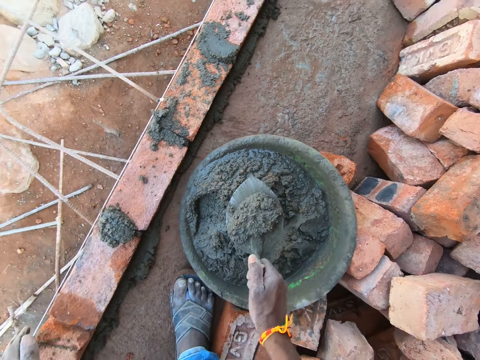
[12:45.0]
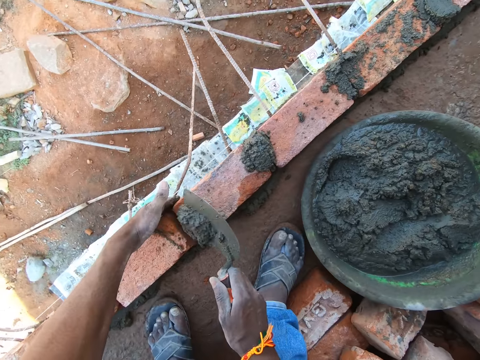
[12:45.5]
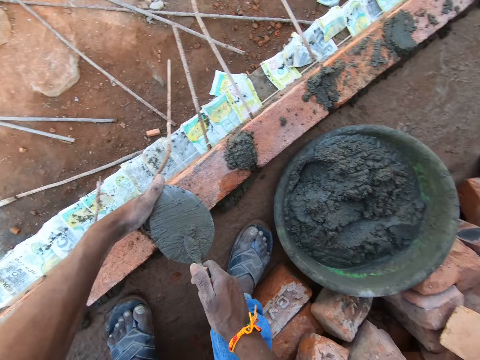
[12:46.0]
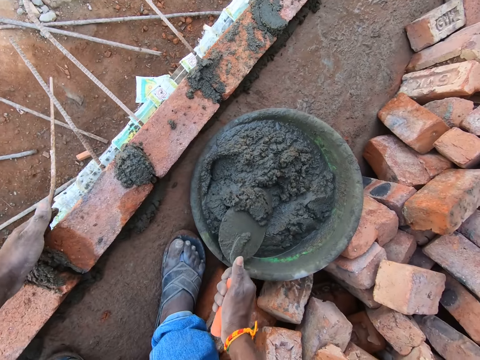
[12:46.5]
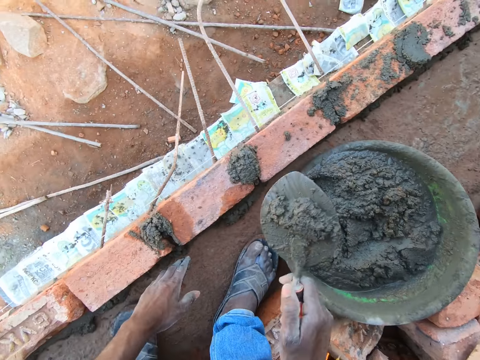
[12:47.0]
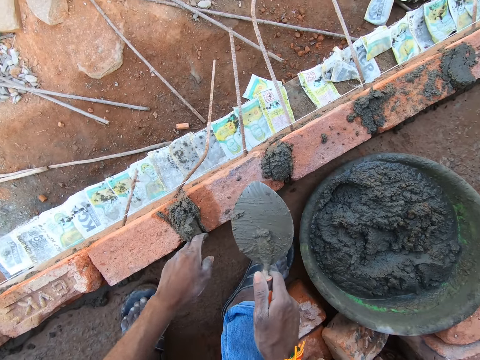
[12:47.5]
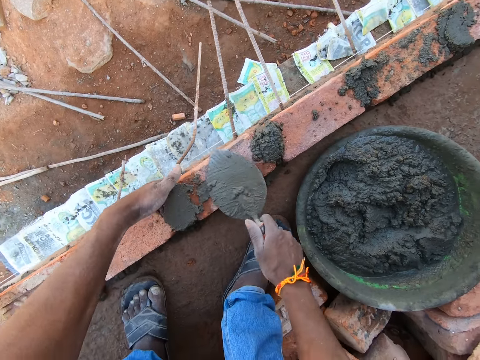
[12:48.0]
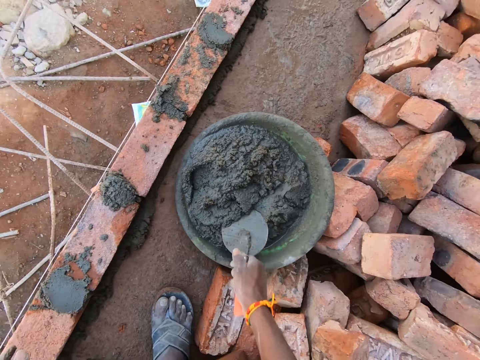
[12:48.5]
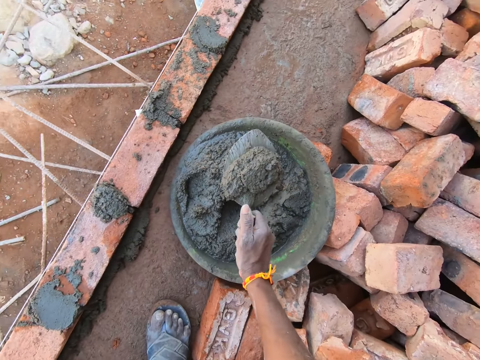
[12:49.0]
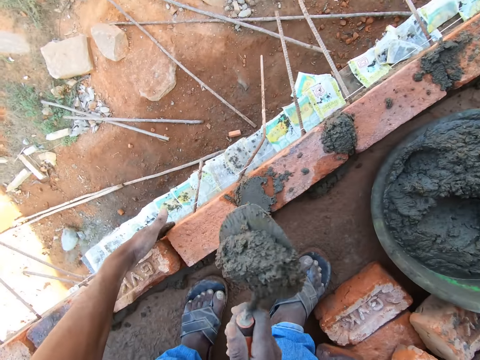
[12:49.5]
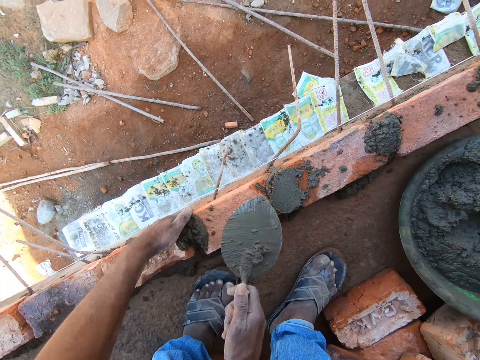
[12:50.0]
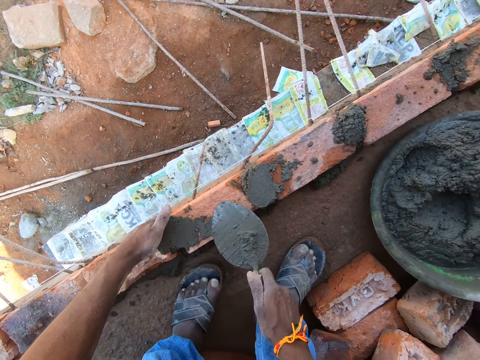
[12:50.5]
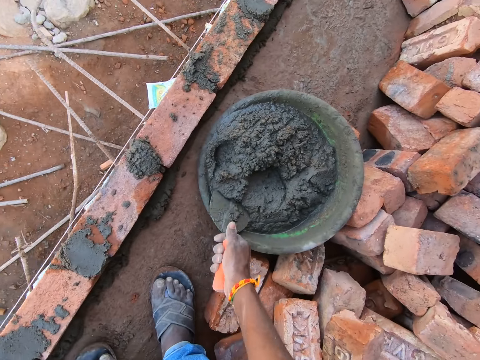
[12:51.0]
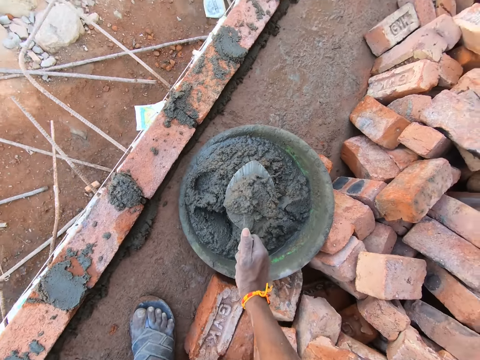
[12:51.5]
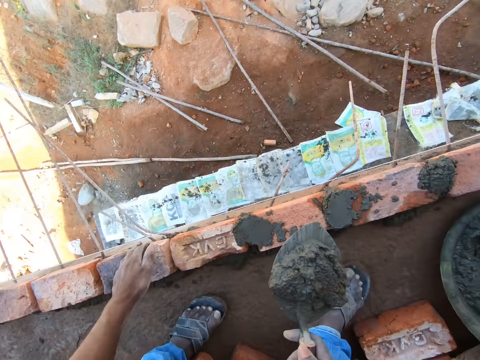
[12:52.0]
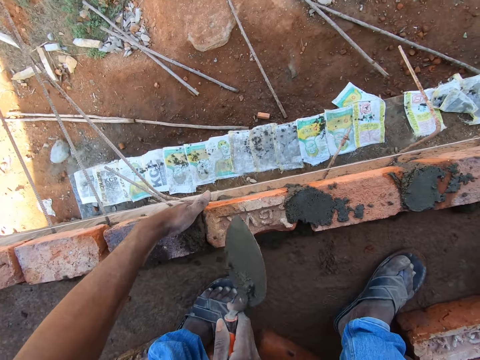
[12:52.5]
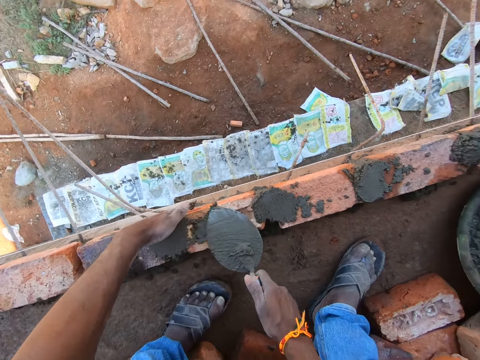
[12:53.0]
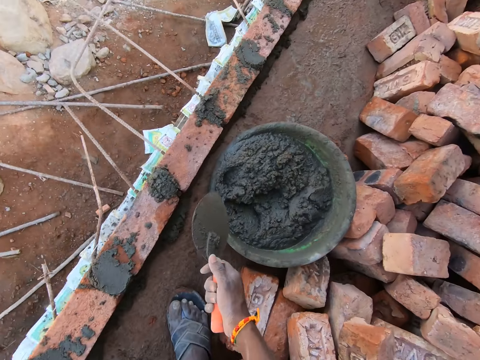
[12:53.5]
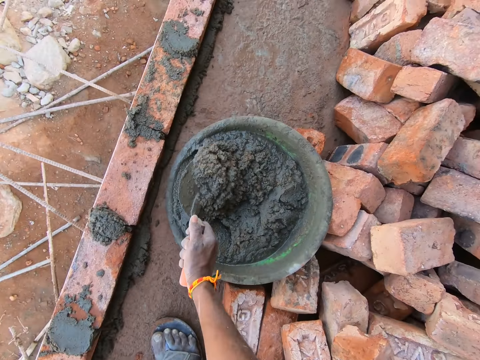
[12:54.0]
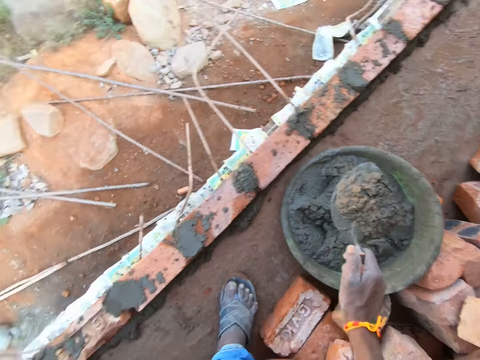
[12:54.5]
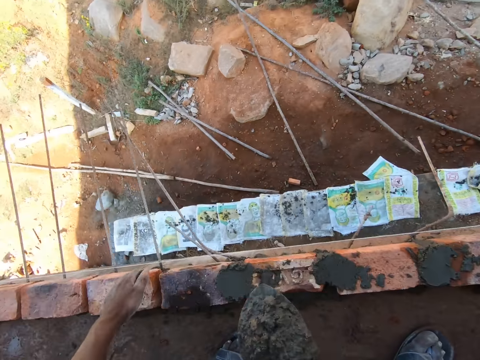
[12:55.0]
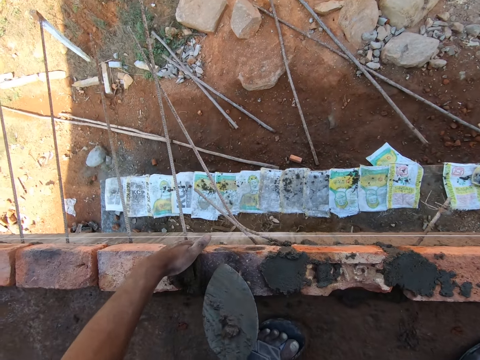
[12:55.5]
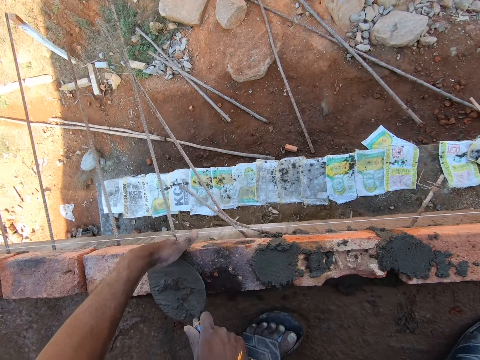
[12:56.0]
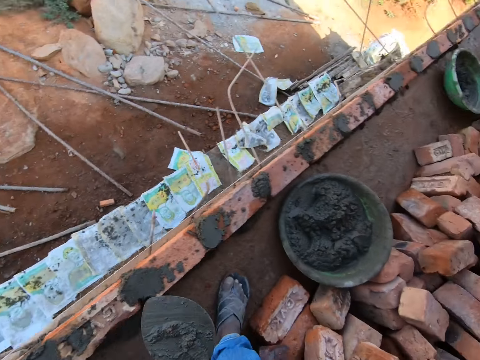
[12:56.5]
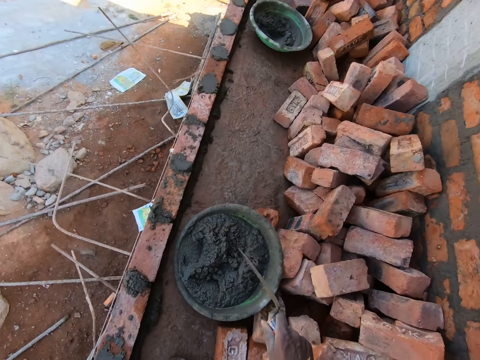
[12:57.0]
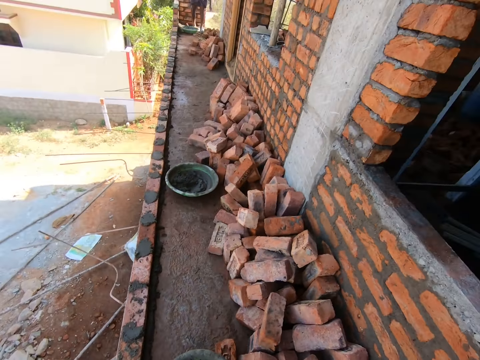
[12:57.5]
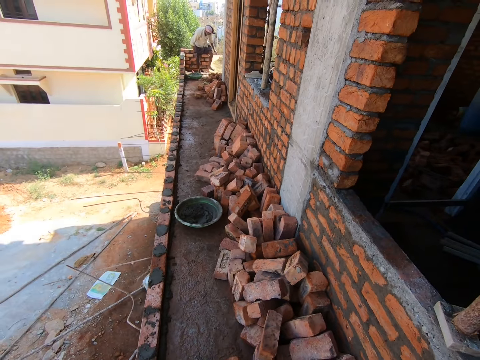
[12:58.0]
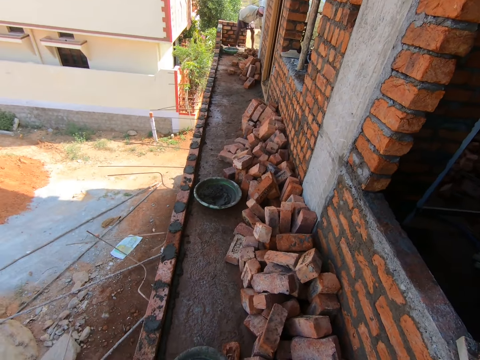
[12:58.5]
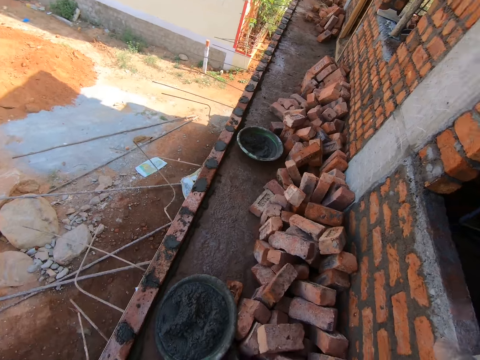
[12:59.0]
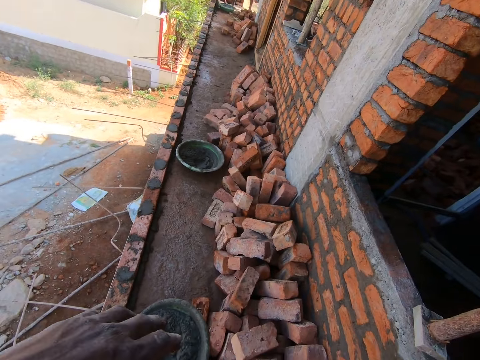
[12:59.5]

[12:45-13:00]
The camera wearer scoops the concrete with a trowel. They apply the concrete between the bricks. They scoop the concrete with the trowel. They apply the concrete between the bricks. They spread the concrete on the bricks. They scoop the concrete with the trowel. They apply the concrete between the bricks. They spread the concrete on the bricks. They scoop the concrete with the trowel. They apply the concrete between the bricks. They spread the concrete on the bricks. They scoop the concrete with the trowel. They apply the concrete between the bricks. They spread the concrete on the bricks.

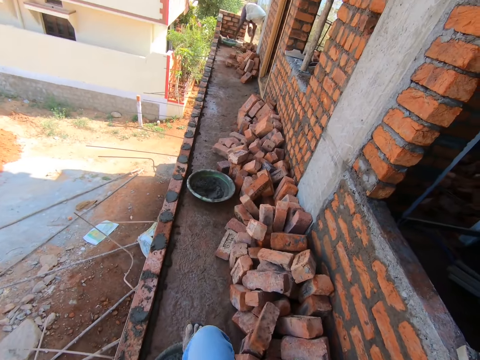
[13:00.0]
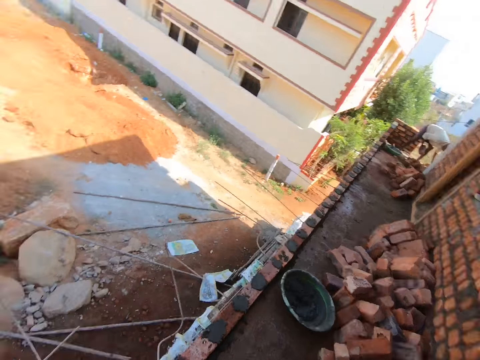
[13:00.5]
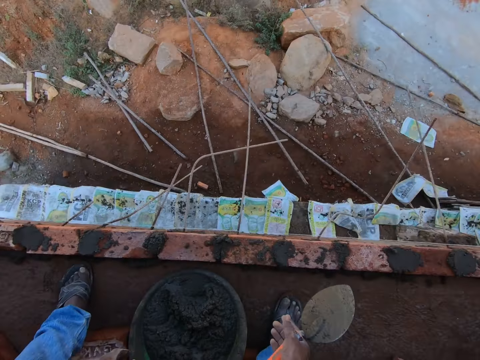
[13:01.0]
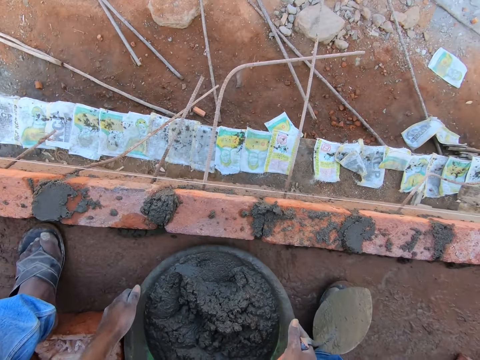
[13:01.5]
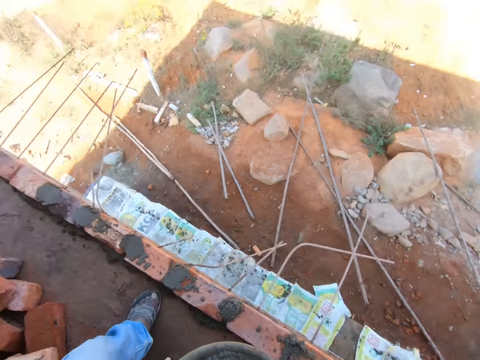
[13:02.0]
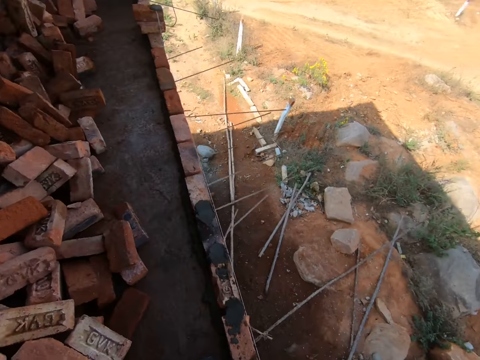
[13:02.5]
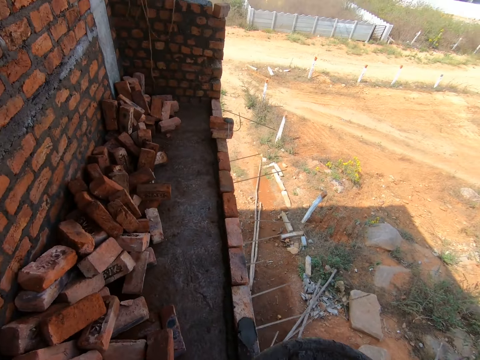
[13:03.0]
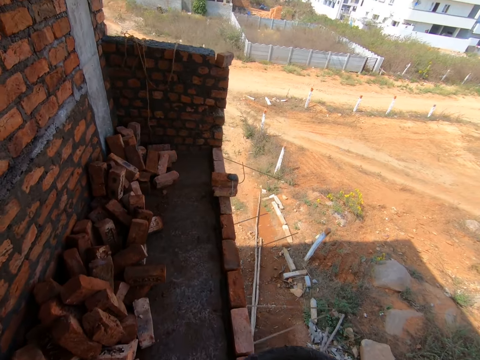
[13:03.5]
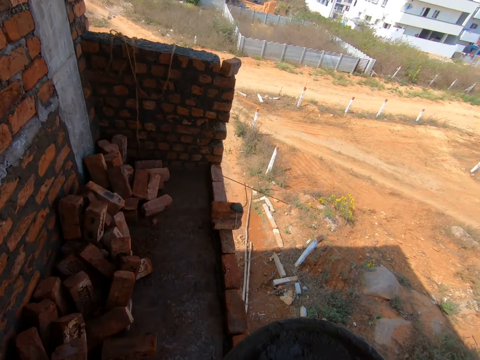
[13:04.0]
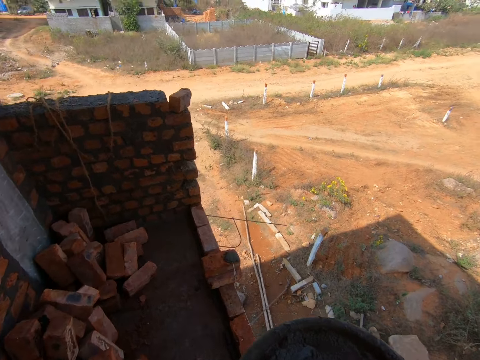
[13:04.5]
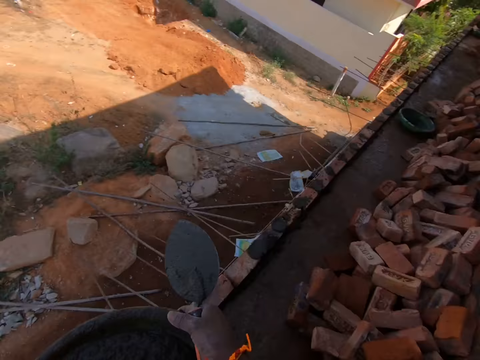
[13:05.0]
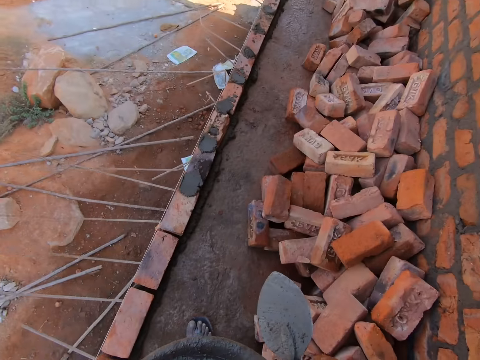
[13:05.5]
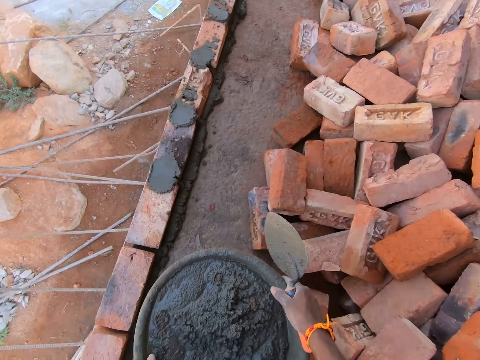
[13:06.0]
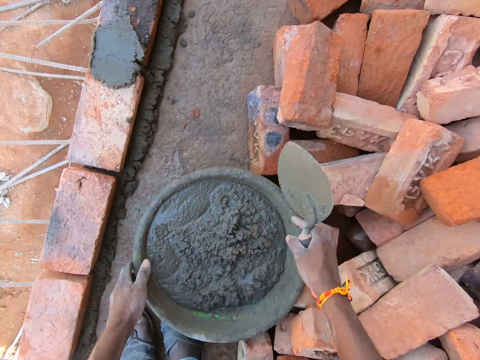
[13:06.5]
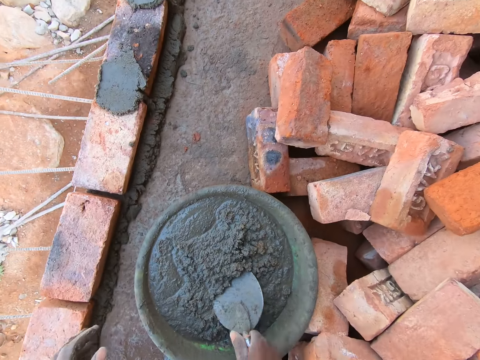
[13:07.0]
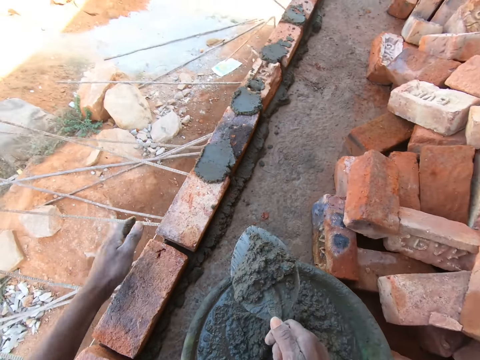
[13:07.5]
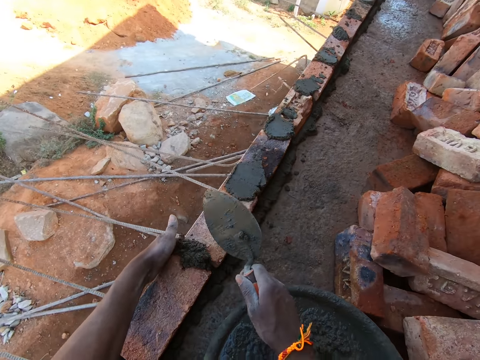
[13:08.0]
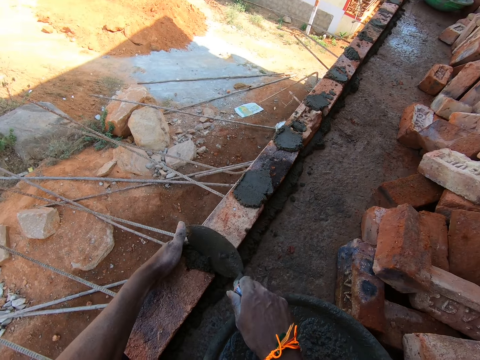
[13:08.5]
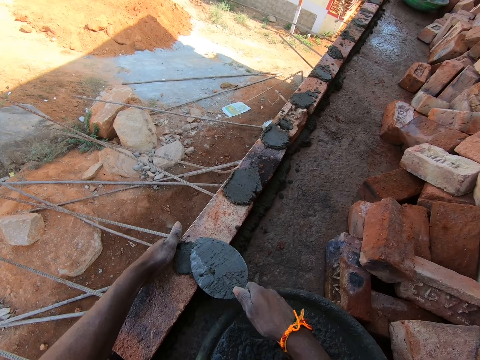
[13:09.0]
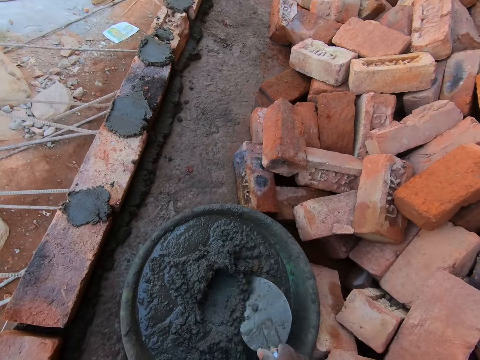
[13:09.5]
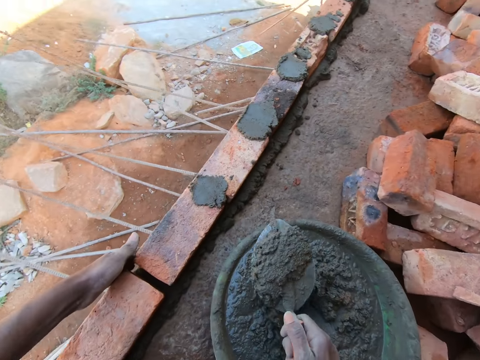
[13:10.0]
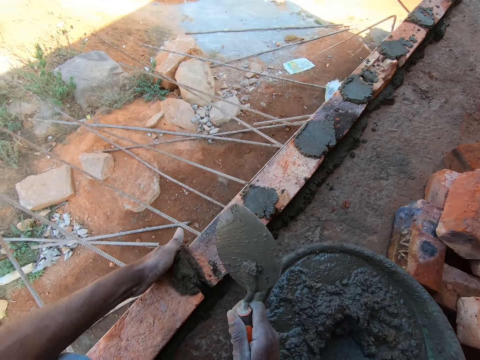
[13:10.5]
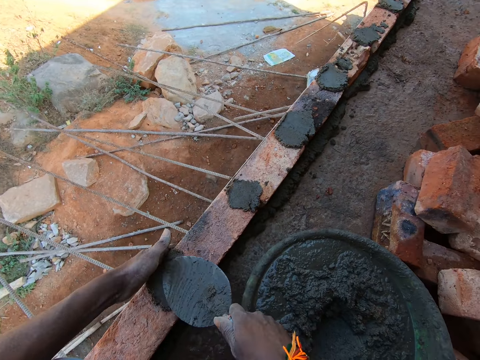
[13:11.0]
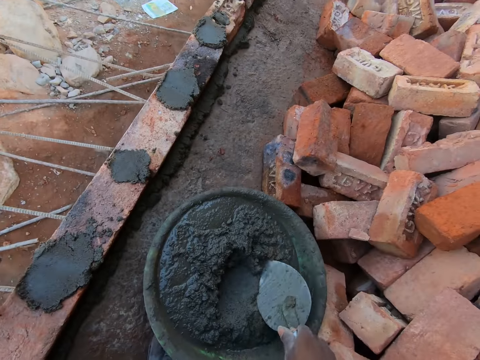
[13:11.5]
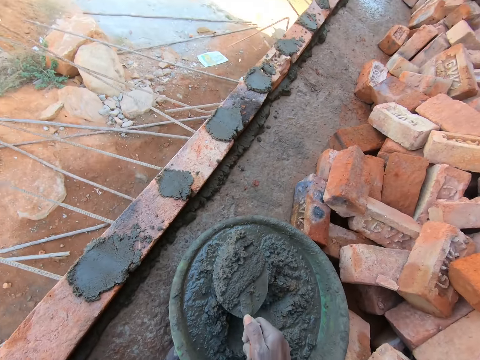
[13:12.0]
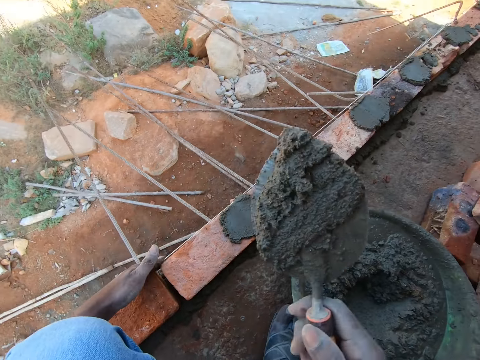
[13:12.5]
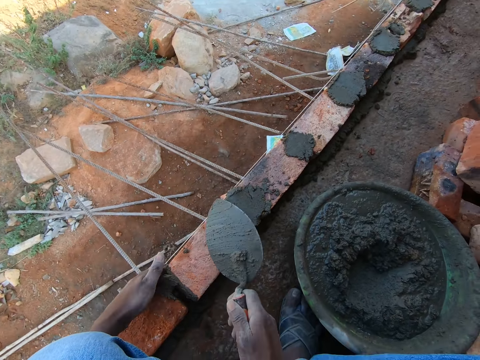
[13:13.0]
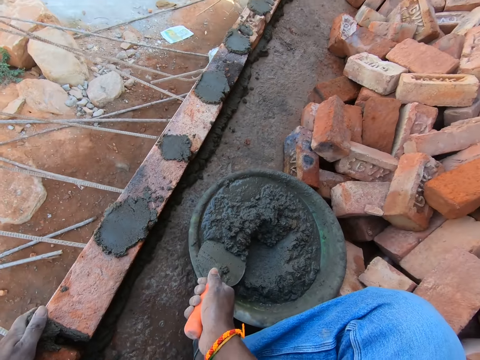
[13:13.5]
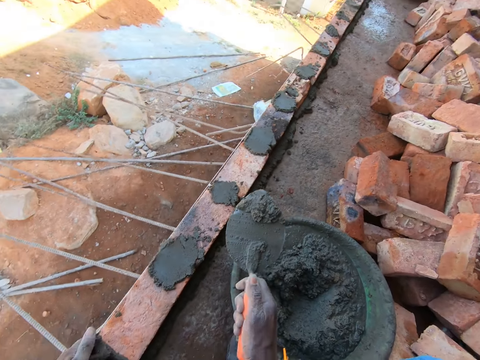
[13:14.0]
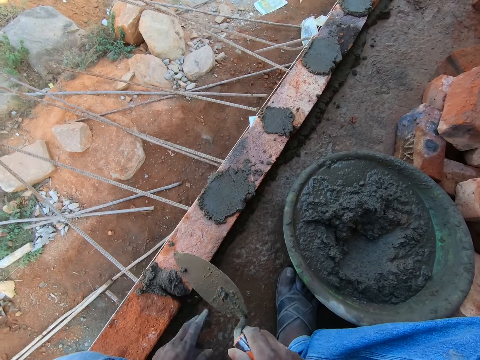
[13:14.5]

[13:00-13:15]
The camera wearer picks the concrete basin. They walk in the construction site. They drop the basin with concrete on the floor. They scoop the concrete with a trowel. They apply the concrete between the bricks. They drop the concrete basin on the floor. They spread the concrete on the bricks. They scoop the concrete with the trowel. They apply the concrete between the bricks. They spread the concrete on the bricks. They scoop the concrete with the trowel. They apply the concrete between the bricks. They scoop the concrete with the trowel.
